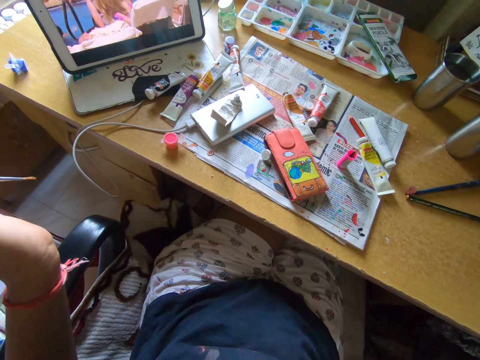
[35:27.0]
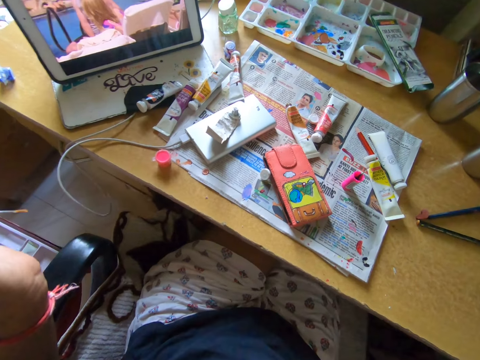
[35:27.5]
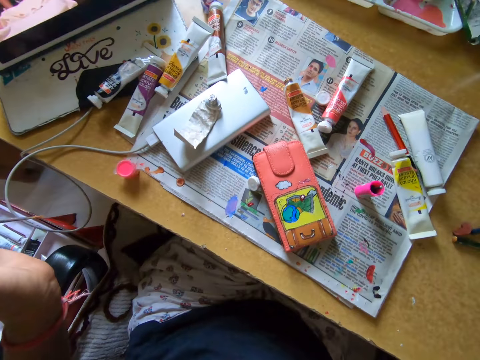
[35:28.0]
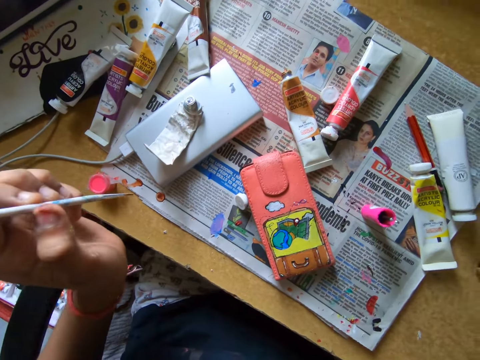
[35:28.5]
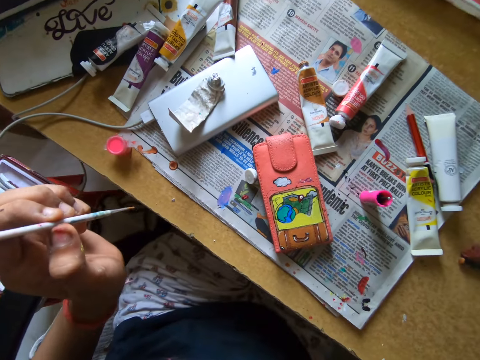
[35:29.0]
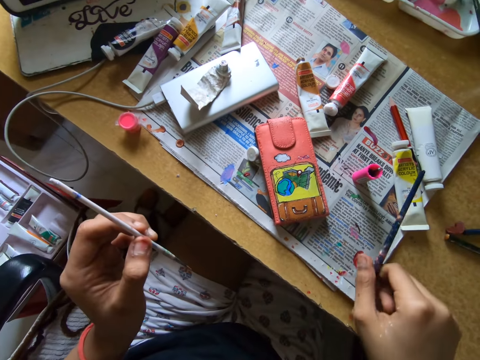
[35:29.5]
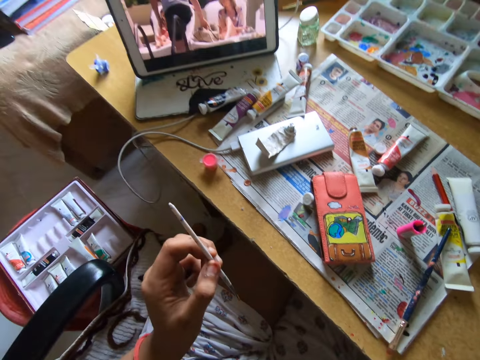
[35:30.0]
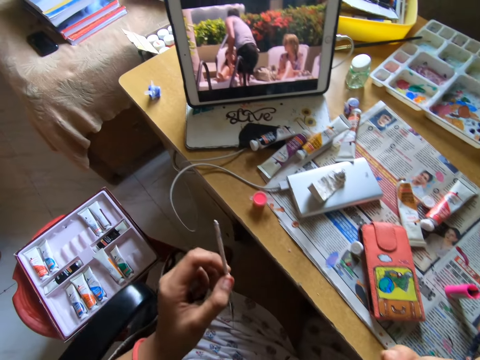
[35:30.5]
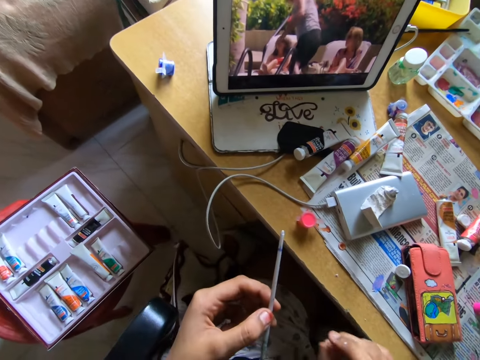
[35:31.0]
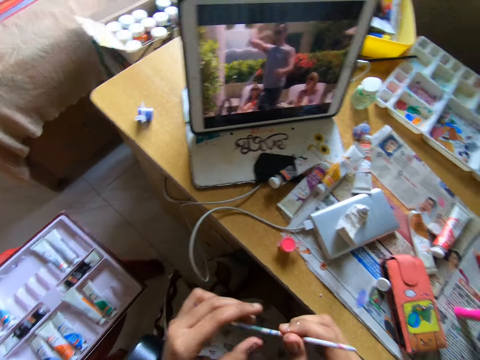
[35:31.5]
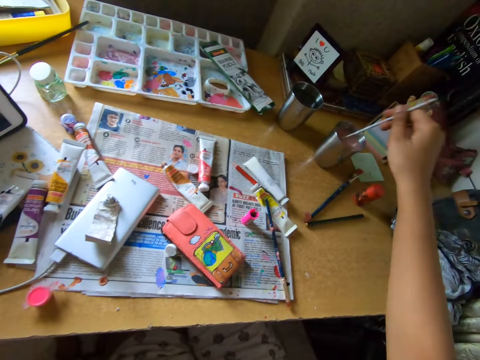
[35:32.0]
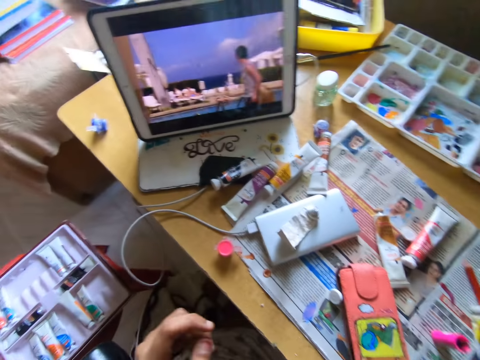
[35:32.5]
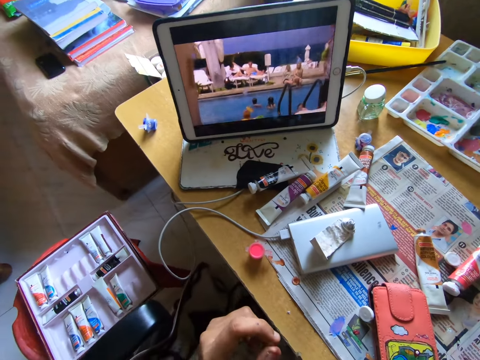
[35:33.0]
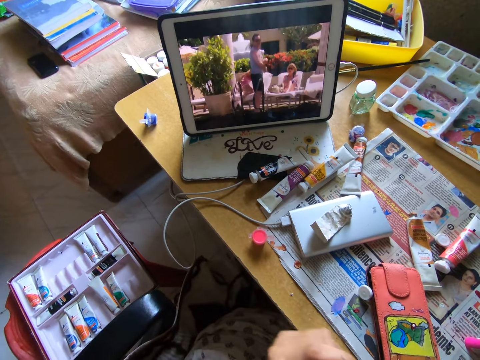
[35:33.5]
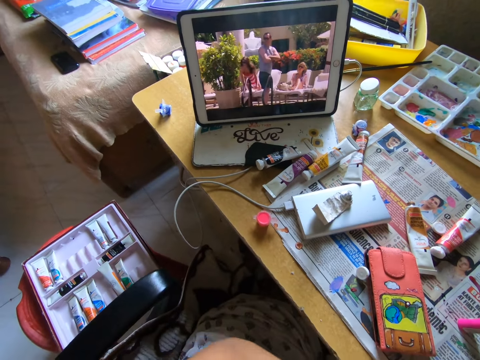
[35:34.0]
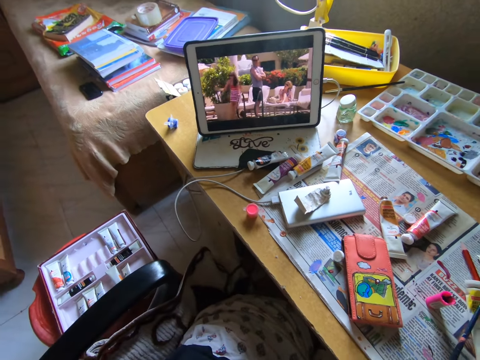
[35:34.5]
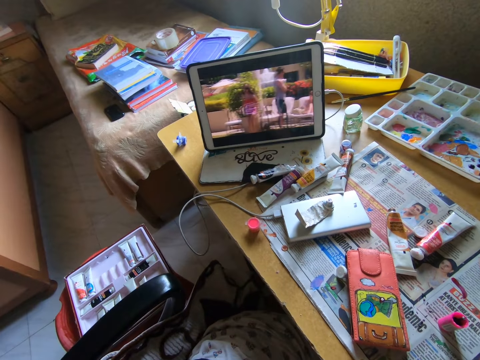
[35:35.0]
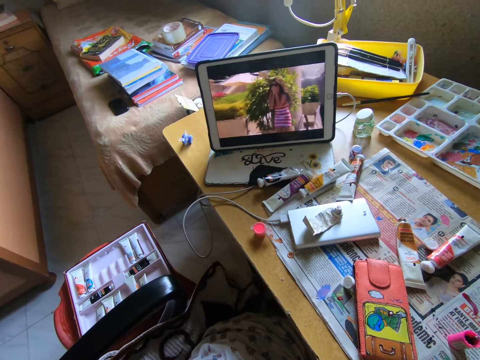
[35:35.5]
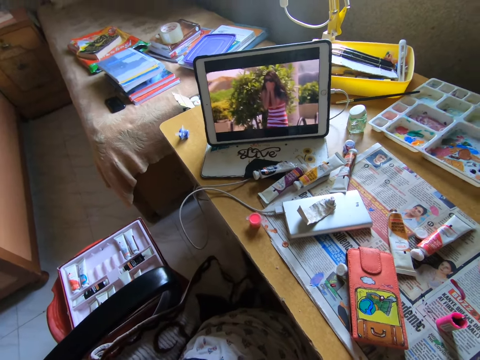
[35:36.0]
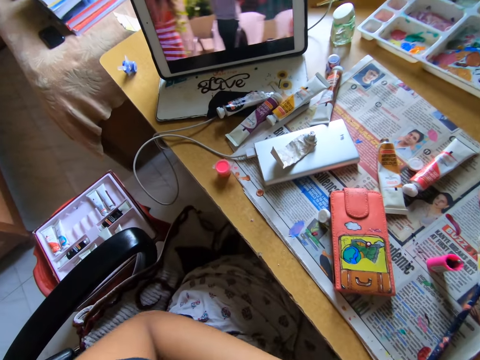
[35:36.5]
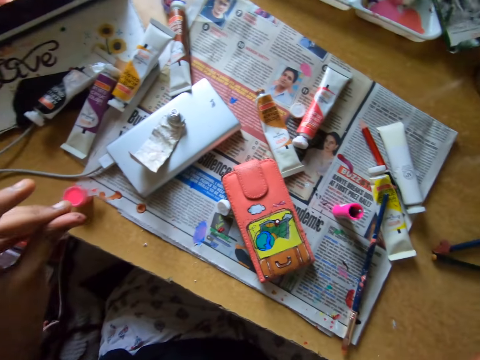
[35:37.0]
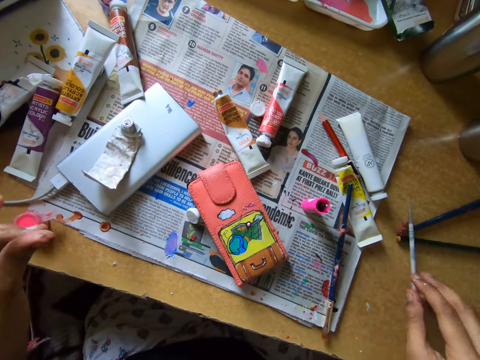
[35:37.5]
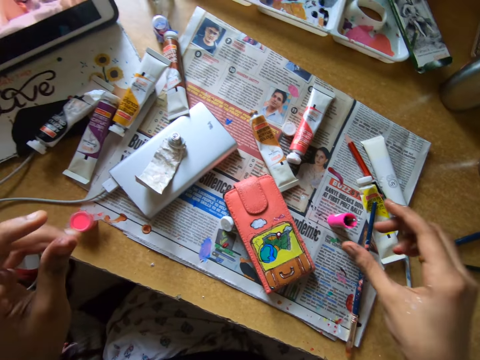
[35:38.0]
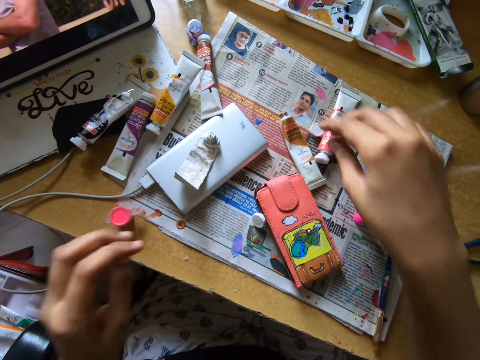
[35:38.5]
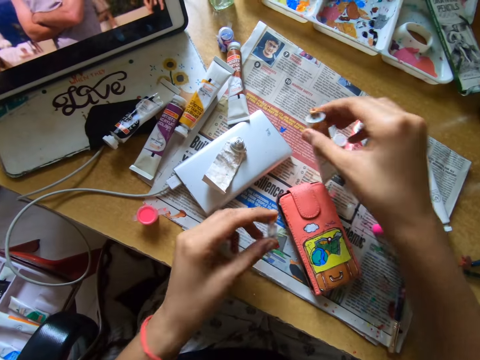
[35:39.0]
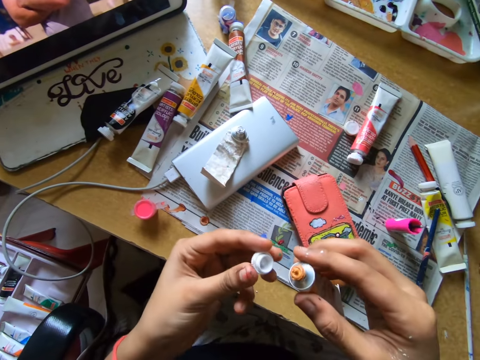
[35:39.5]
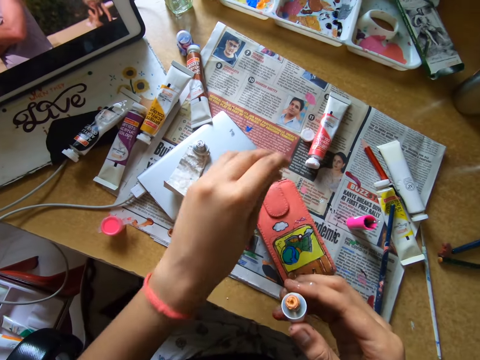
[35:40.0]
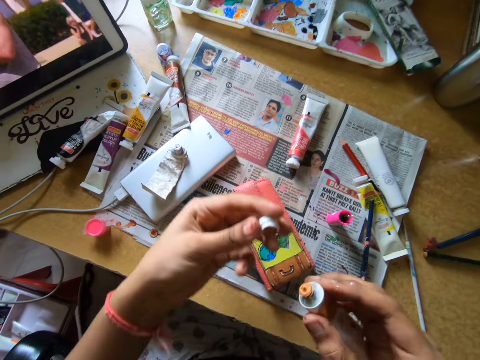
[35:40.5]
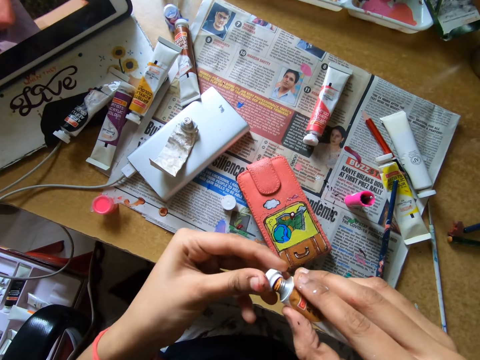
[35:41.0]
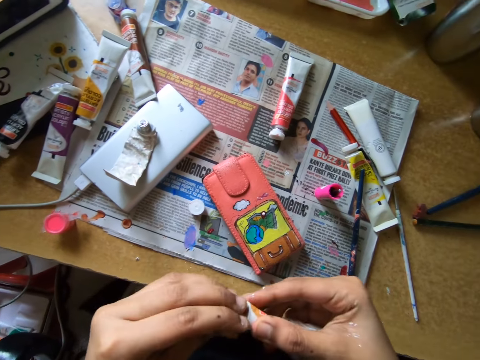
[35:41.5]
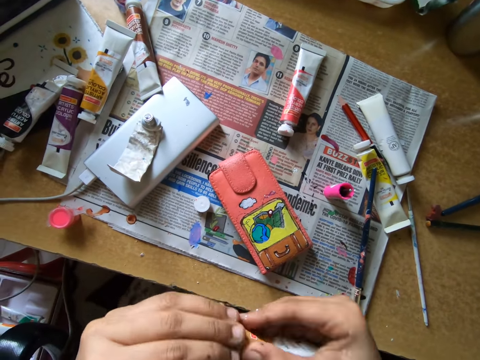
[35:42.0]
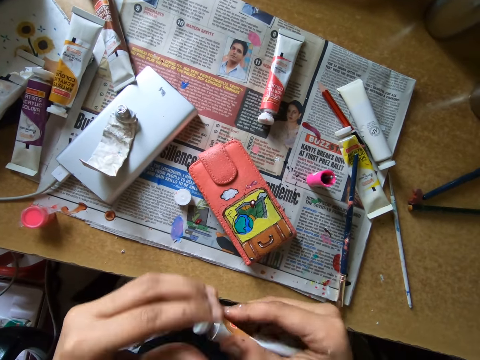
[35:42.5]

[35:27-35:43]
The camera wearer puts a paint brush on the table. They switch the paint brush to the other hand. They dip the brush in the silver cup with liquid. They watch a movie on a tablet. They drop the paint brush on the table. They pick up a paint tube from the table, and pick up a tube cap from the table. They drop the tube cap on the table. They pick up the tube cap from the table. They cover the paint tube with the tube cap.

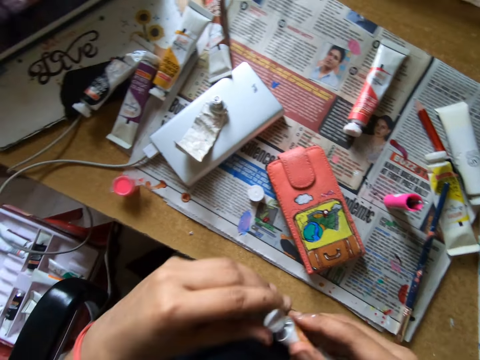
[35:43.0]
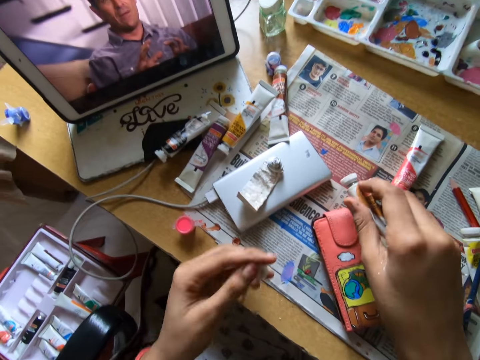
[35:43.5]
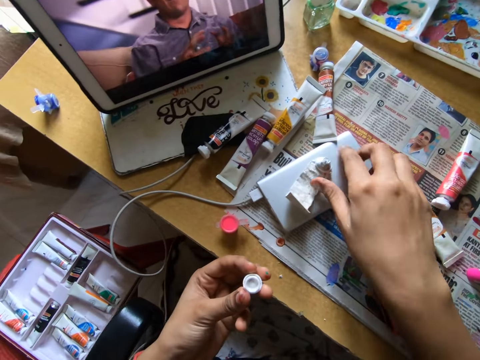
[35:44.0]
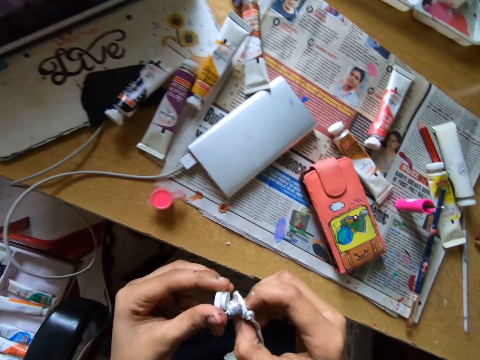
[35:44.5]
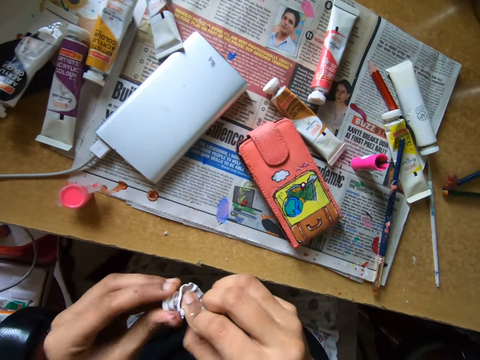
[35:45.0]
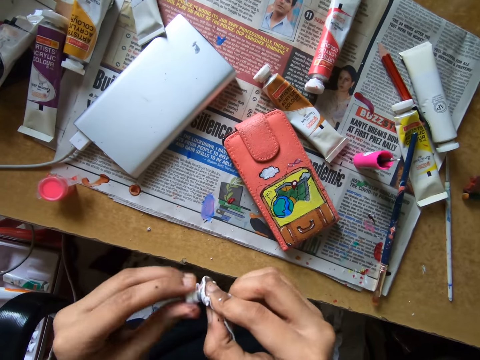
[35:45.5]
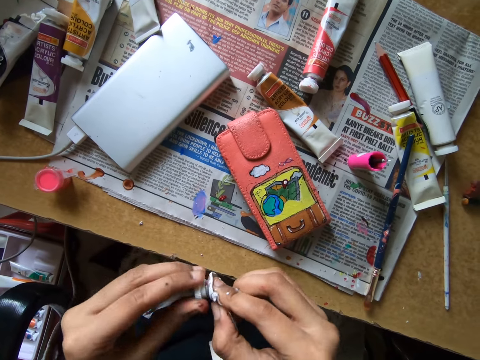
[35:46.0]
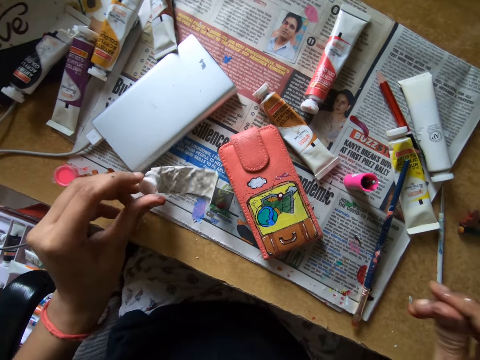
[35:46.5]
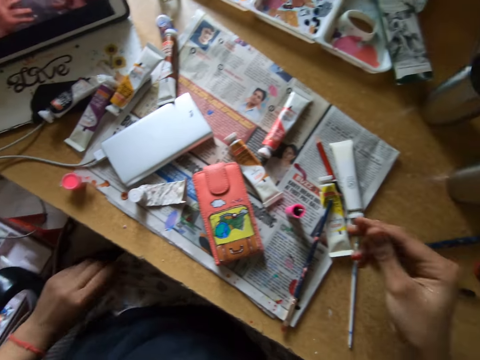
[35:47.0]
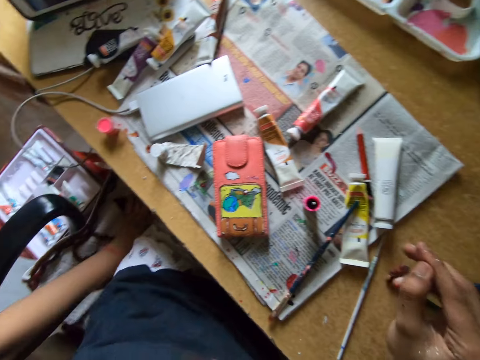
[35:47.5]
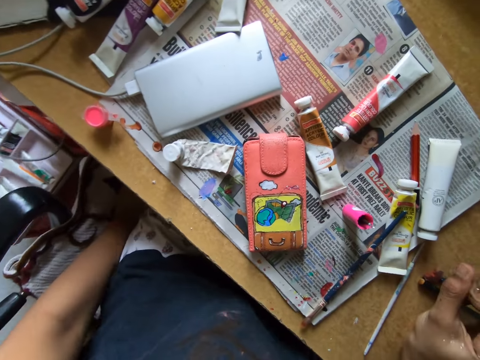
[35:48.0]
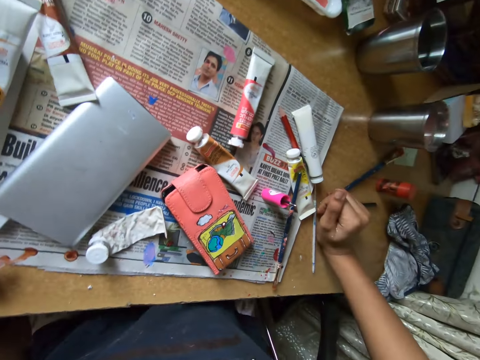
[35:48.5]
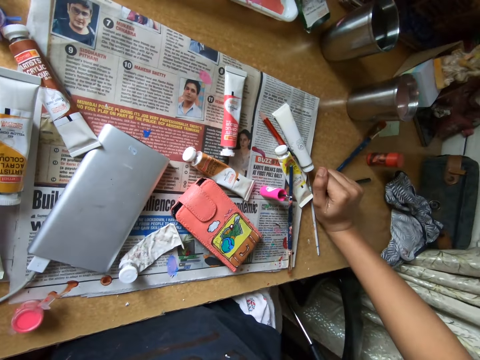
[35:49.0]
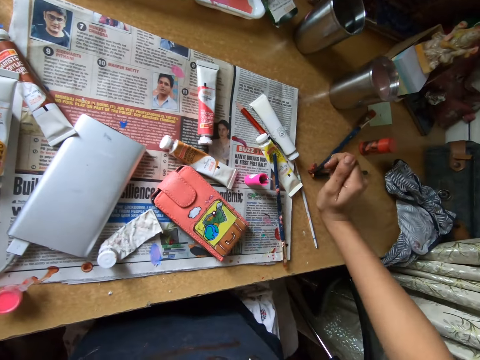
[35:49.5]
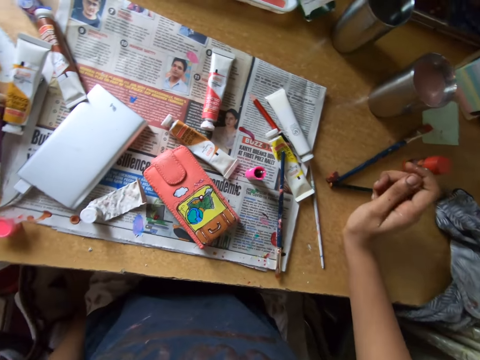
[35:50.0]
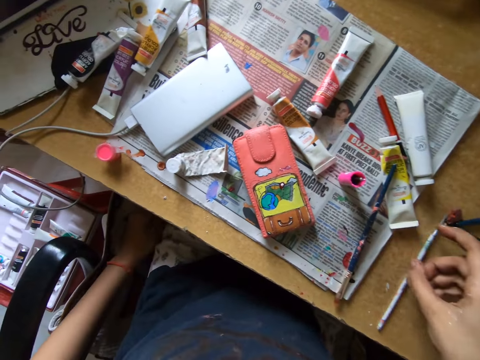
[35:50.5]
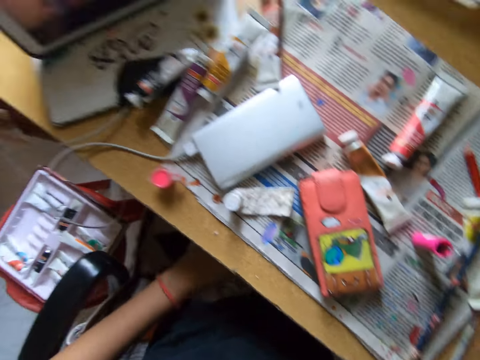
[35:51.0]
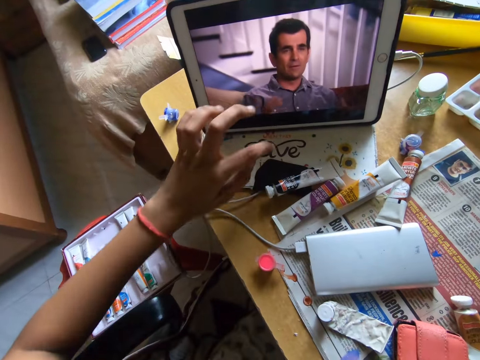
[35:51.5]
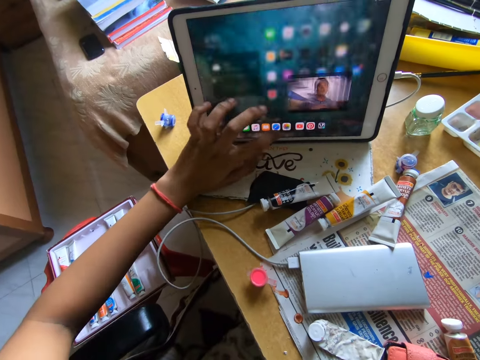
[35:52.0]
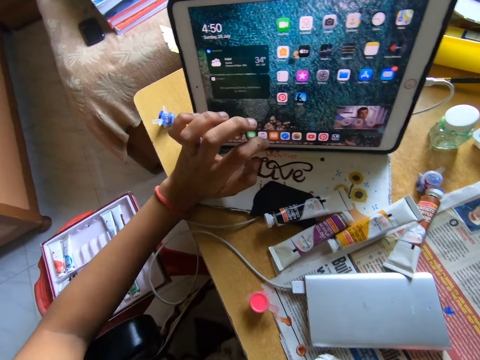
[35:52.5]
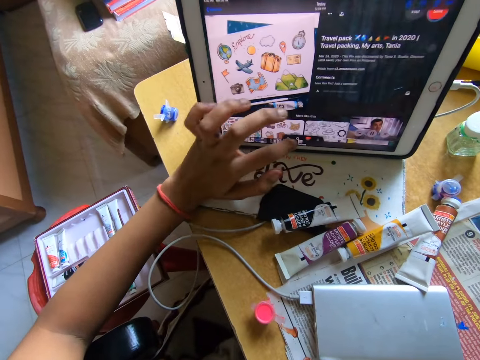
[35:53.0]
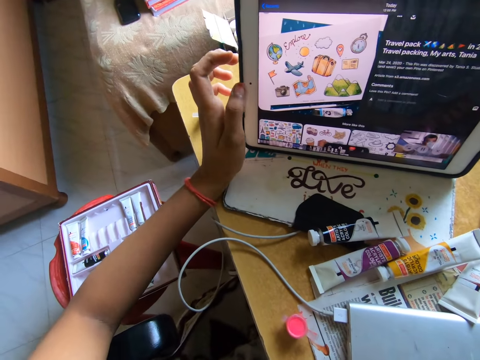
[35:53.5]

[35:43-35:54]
The camera wearer picks up a tube cap from the table. She puts the paint tube on the table. She picks up the paint tube from the power bank. She covers the paint tube with the tube cap. She puts the paint tube on the table. She puts a hand on a pillow. She adjusts a paint brush on the table. She scrolls through the tablet on the table with her left fingers.
